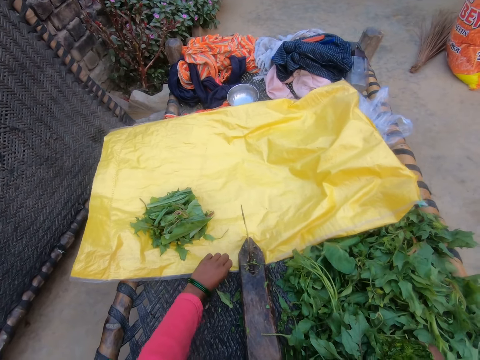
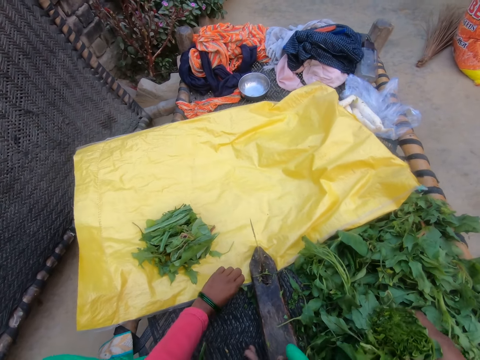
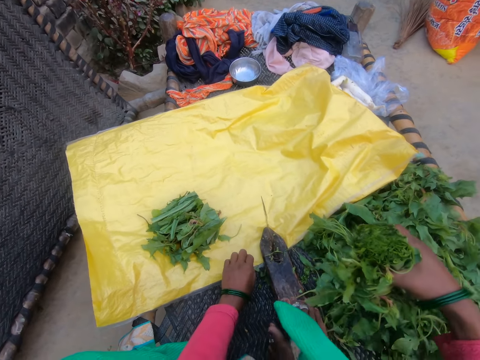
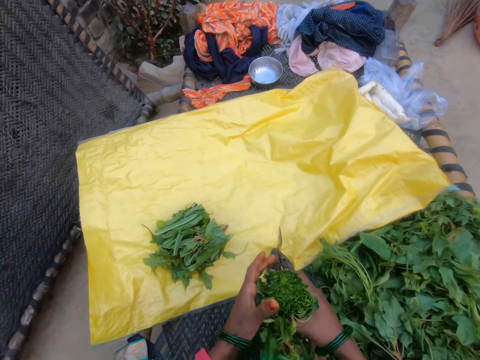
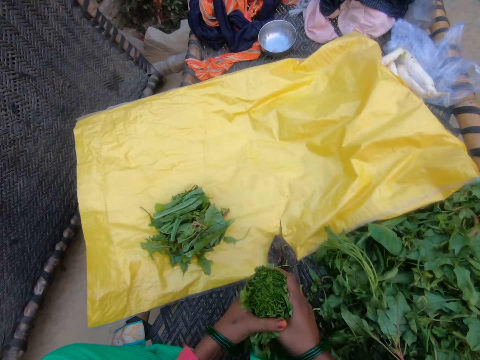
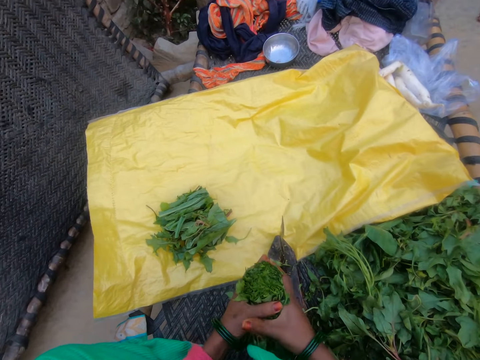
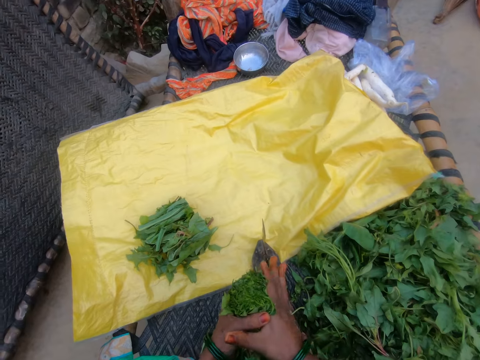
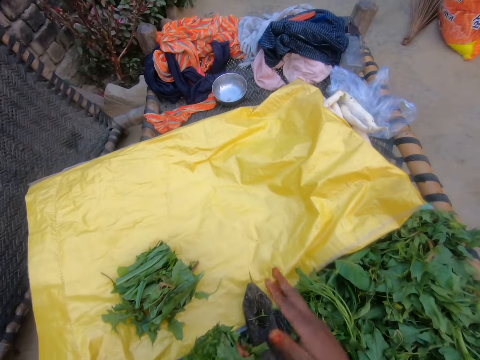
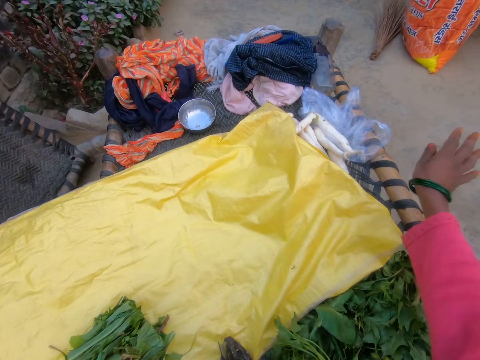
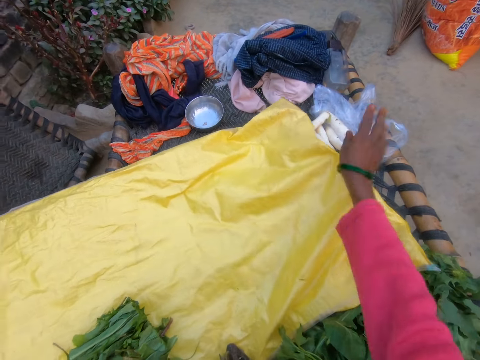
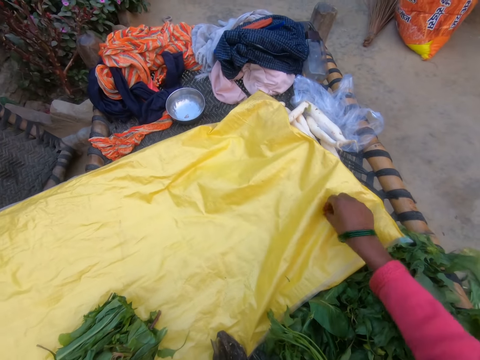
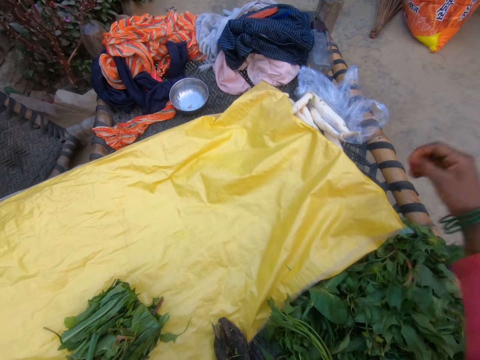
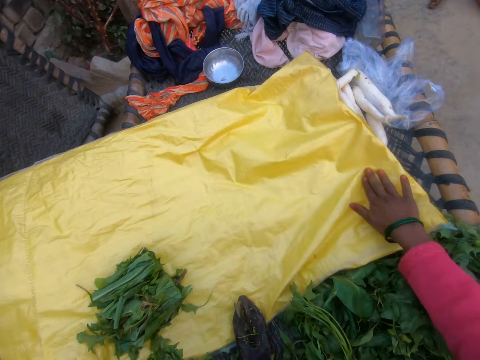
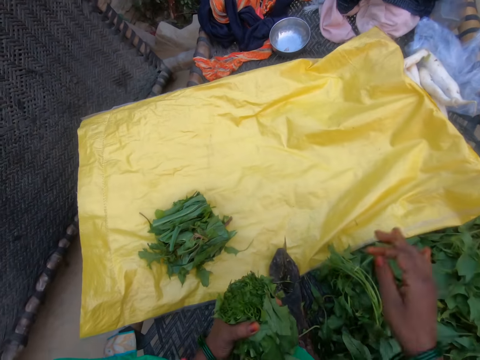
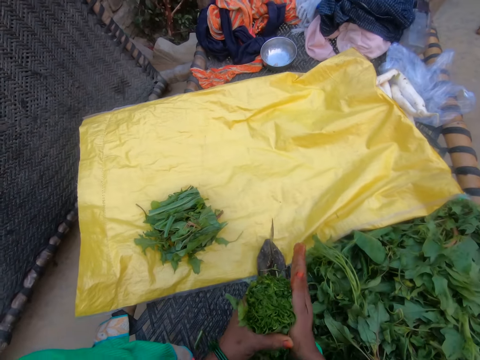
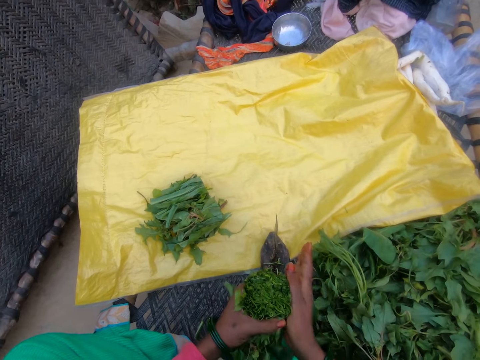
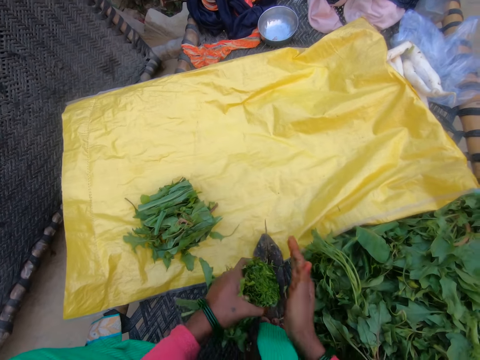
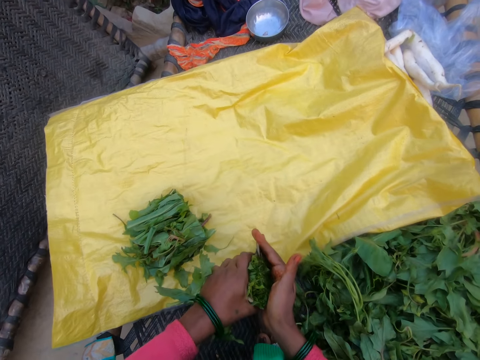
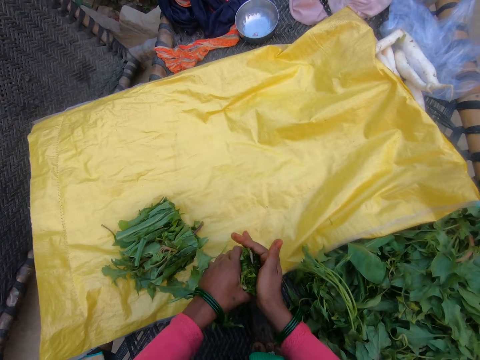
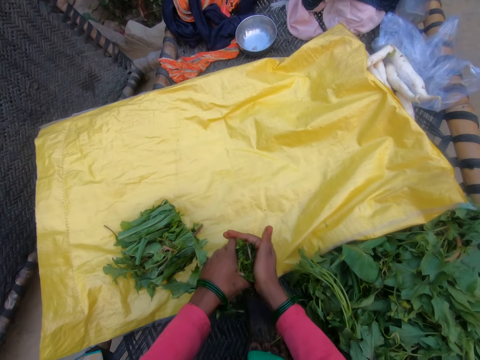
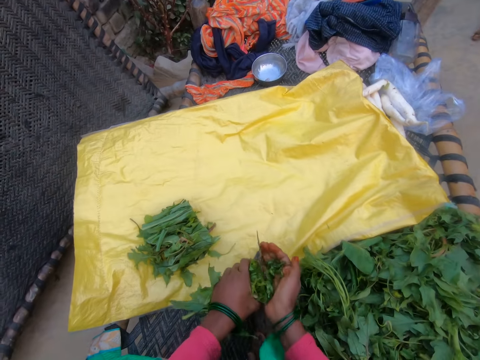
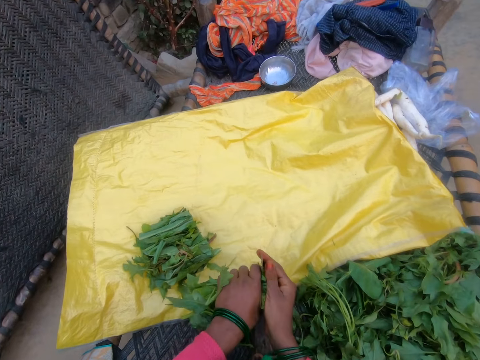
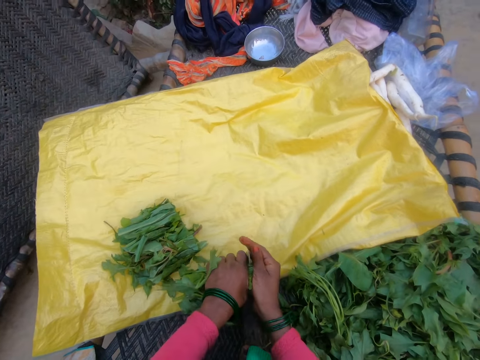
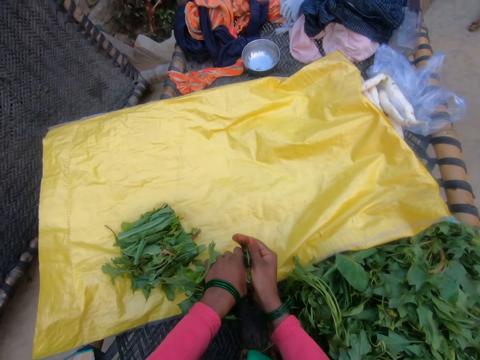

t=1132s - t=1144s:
The camera wearer moves the sack closer. They turn the vegetable in the other hand. They move the pieces of vegetable from the sack. They dust the sack. They pick away a piece of vegetable. They touch the sack. They press the vegetable in the hand. They cut the gathered vegetable with the cutting tool.

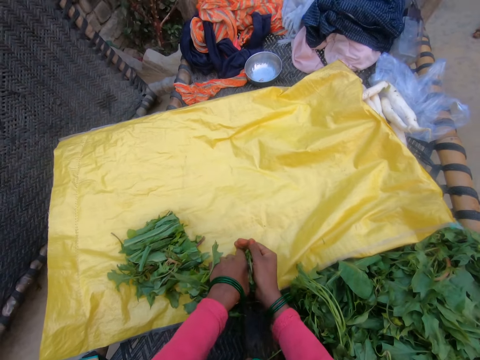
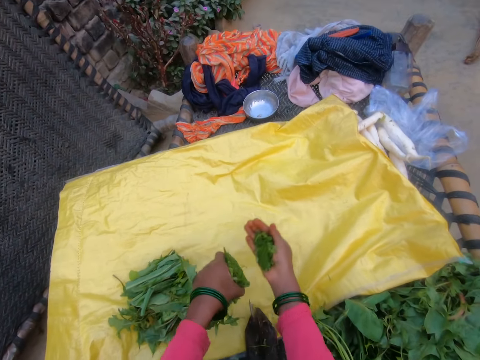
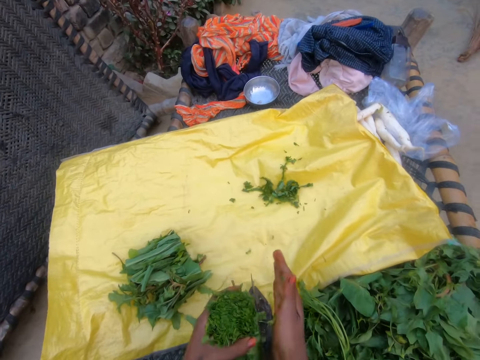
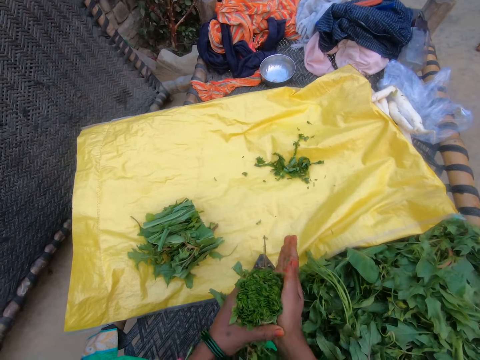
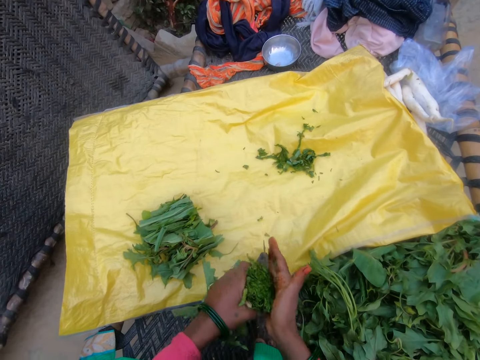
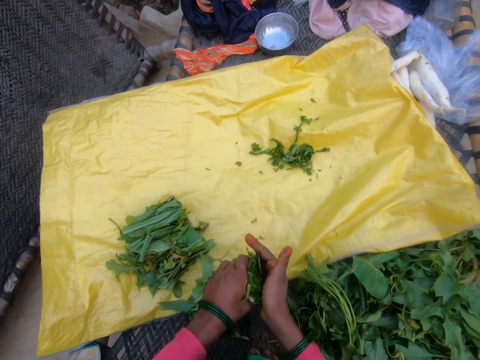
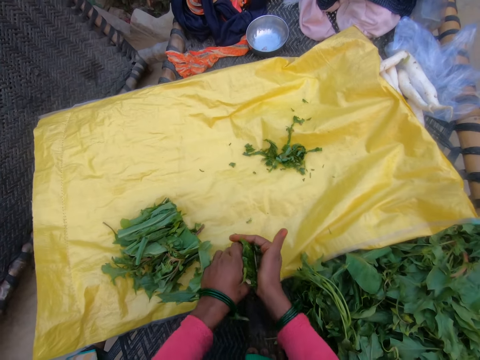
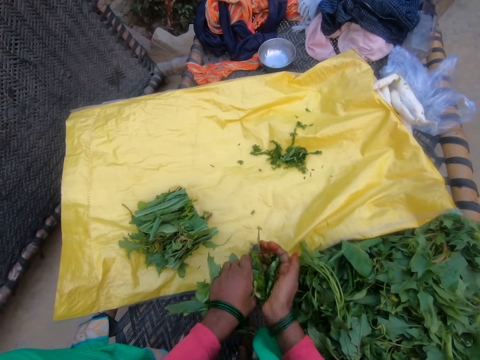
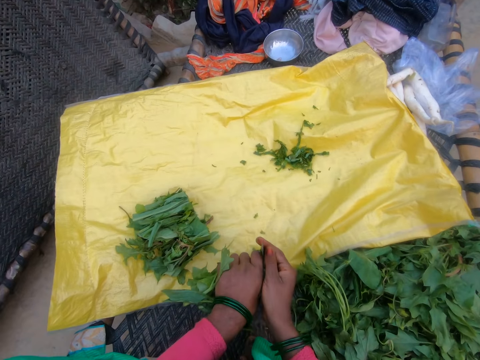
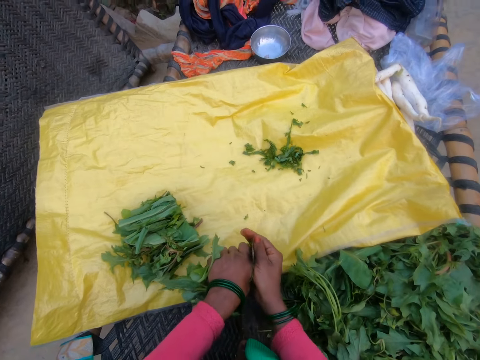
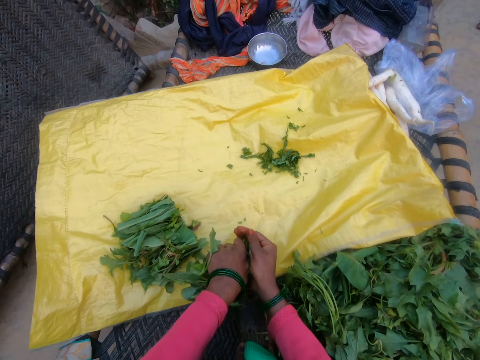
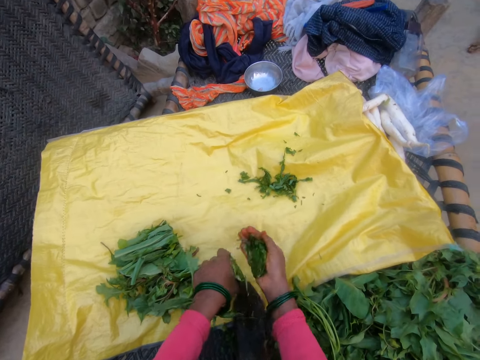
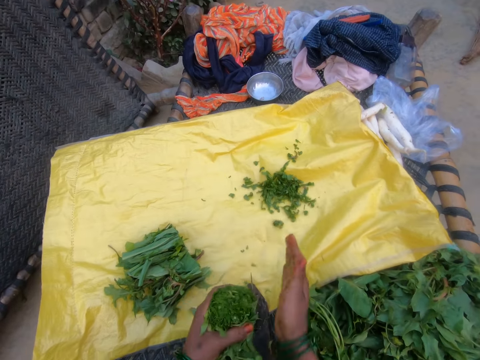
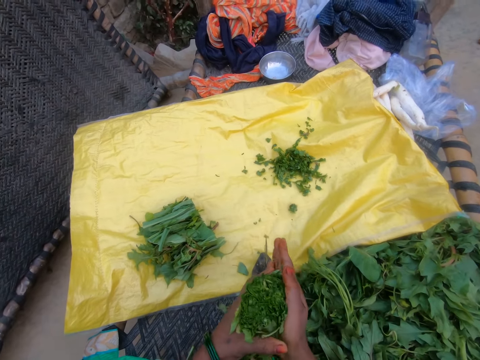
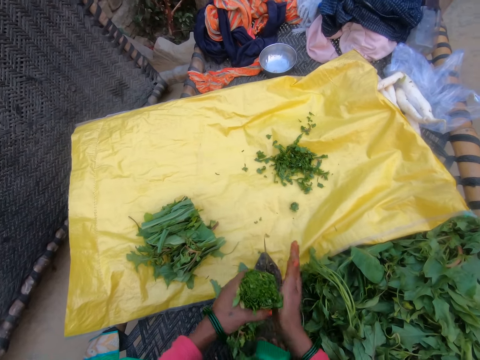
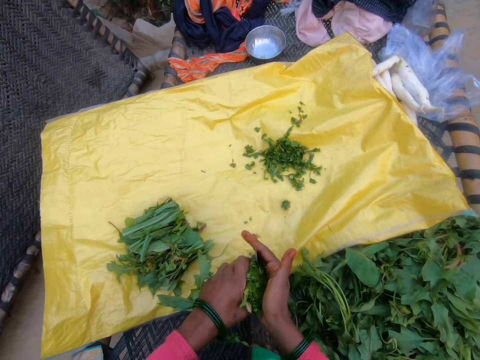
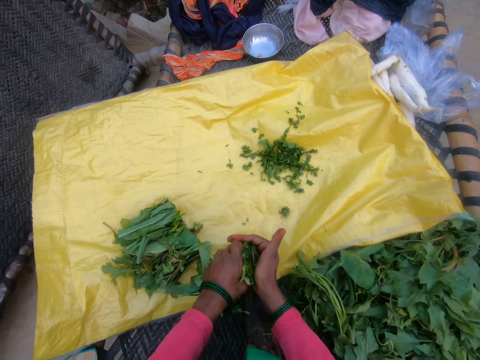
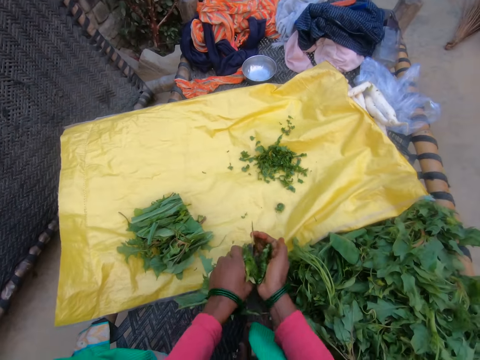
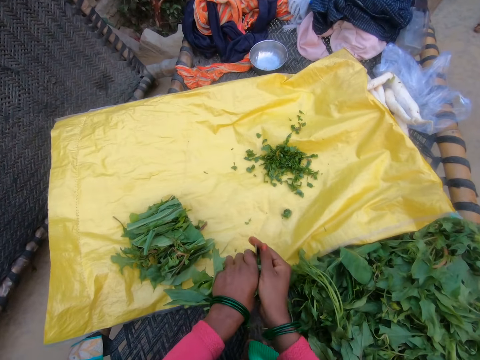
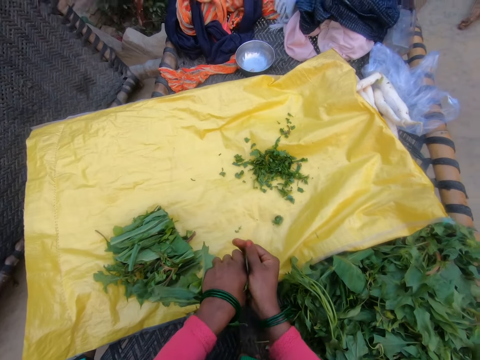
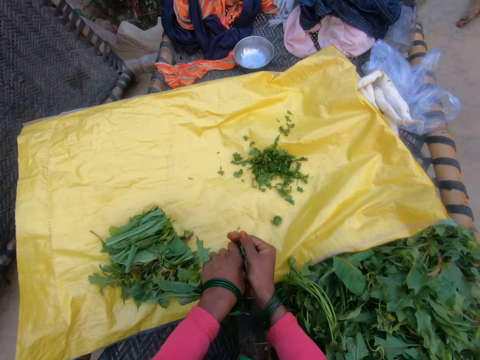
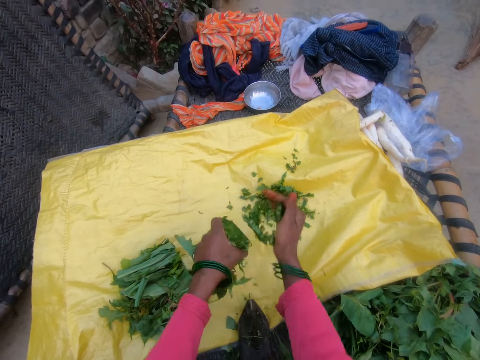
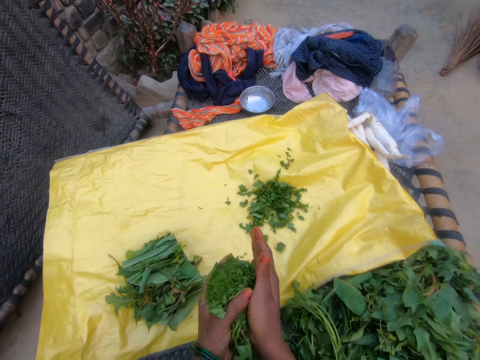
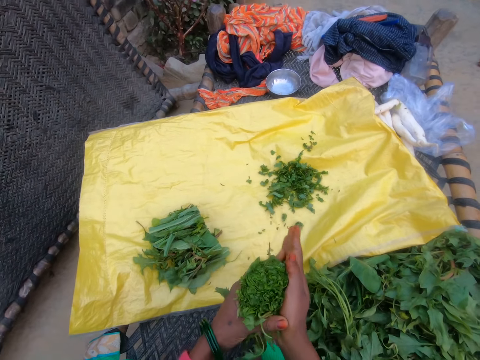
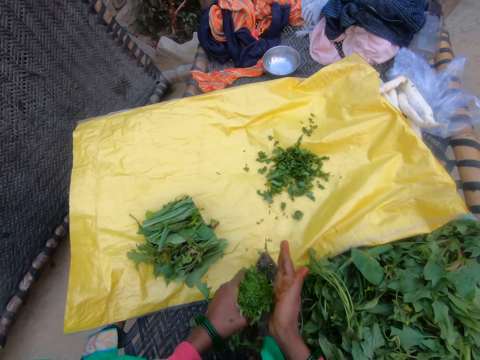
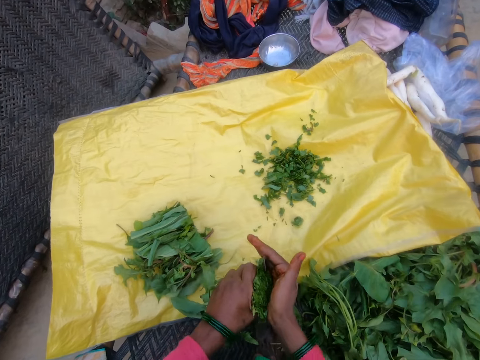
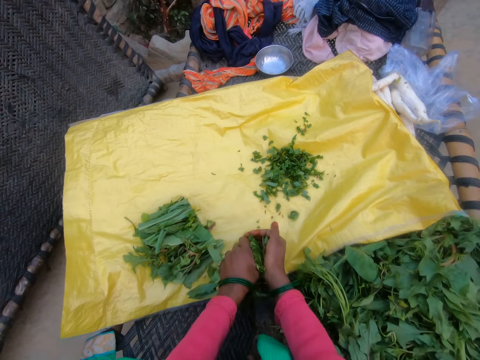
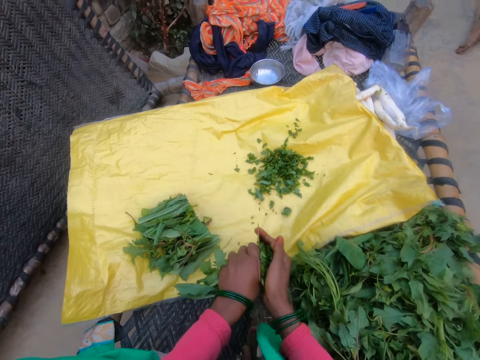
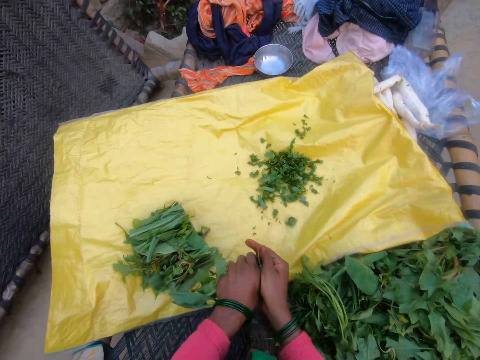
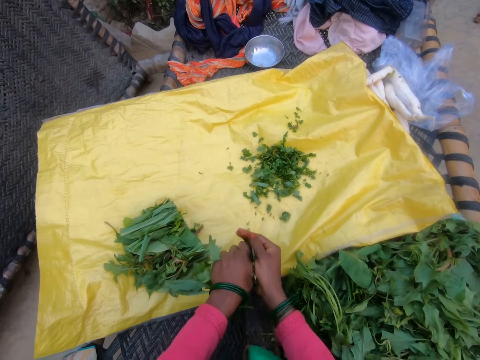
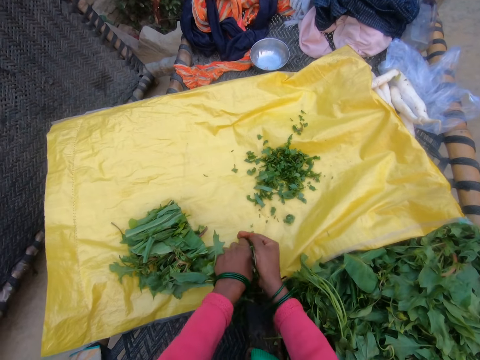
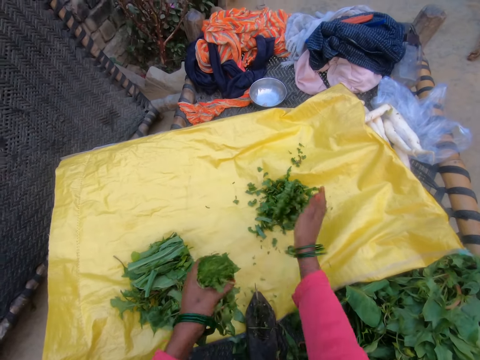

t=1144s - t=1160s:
The camera wearer drops the cut vegetables on the sack. They cut the gathered vegetable with the cutting tool. They drop the cut vegetables on the sack. They press the vegetable in the hand. They cut the gathered vegetable with the cutting tool. They cut the vegetable. They drop the cut vegetables on the sack. They press the vegetable in the hand. They cut the gathered vegetable with the cutting tool.
